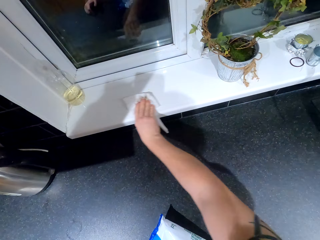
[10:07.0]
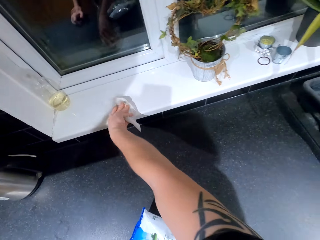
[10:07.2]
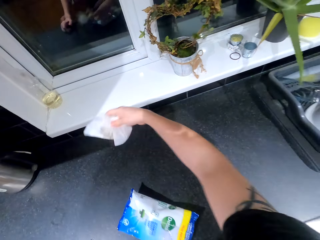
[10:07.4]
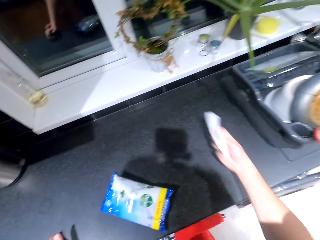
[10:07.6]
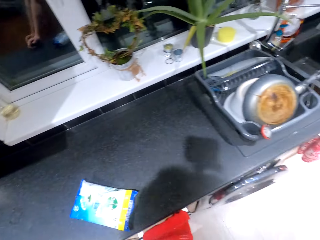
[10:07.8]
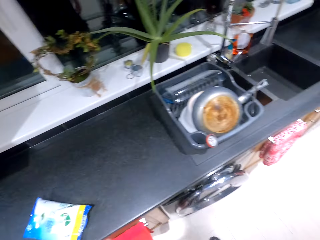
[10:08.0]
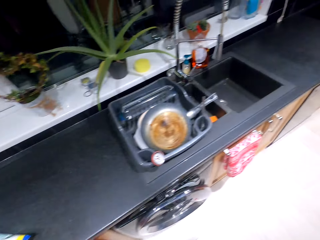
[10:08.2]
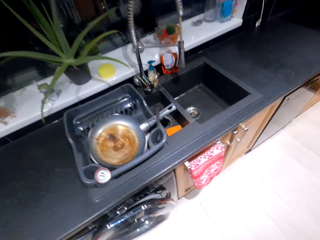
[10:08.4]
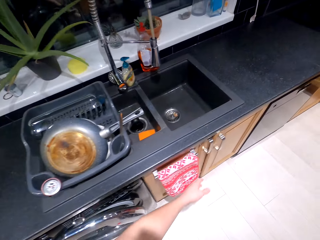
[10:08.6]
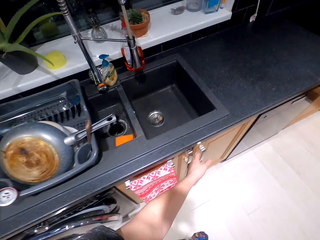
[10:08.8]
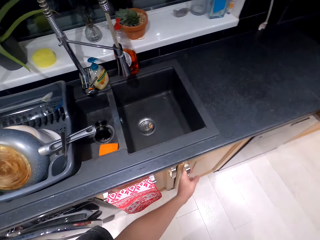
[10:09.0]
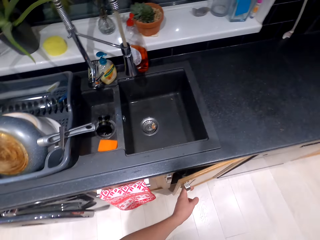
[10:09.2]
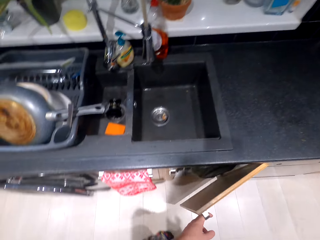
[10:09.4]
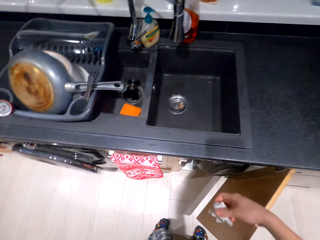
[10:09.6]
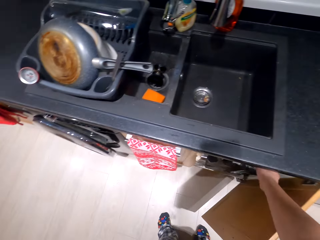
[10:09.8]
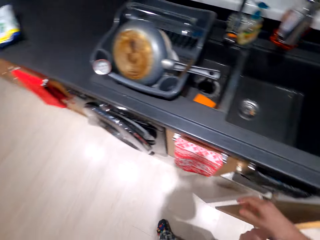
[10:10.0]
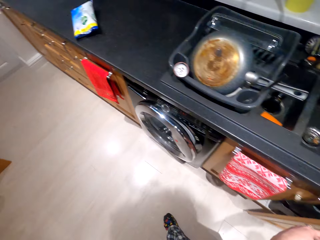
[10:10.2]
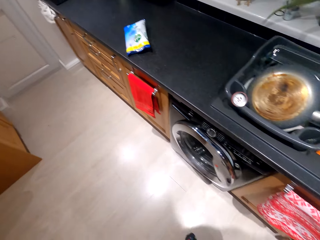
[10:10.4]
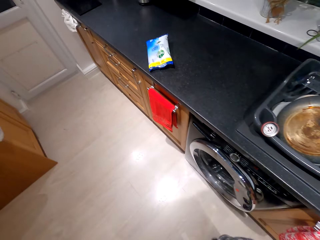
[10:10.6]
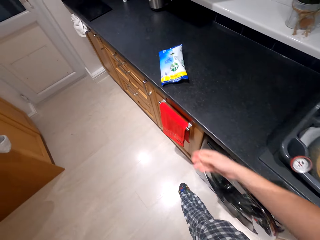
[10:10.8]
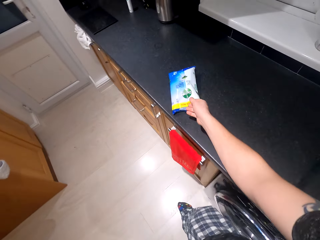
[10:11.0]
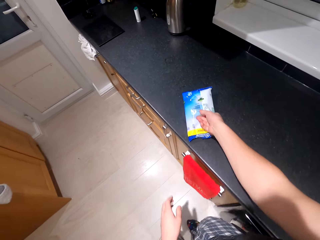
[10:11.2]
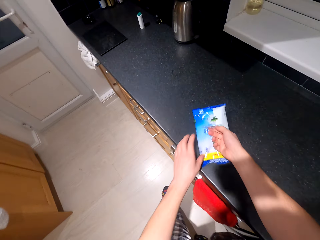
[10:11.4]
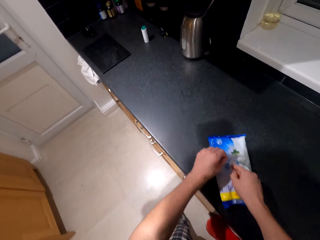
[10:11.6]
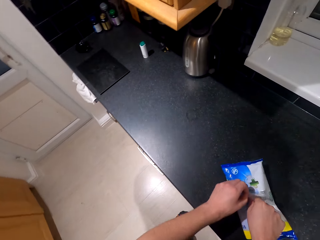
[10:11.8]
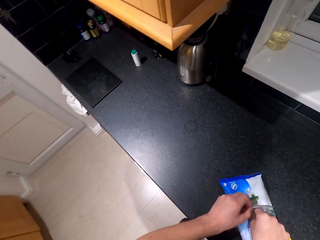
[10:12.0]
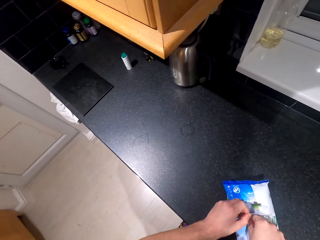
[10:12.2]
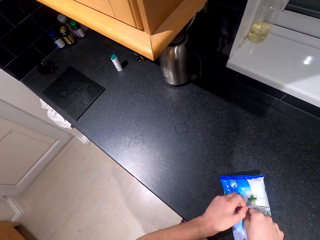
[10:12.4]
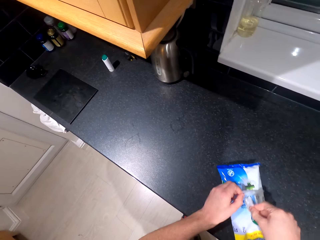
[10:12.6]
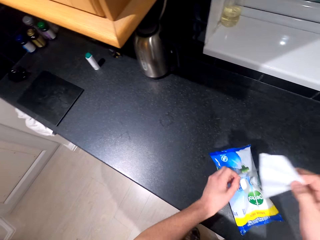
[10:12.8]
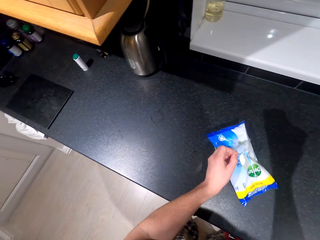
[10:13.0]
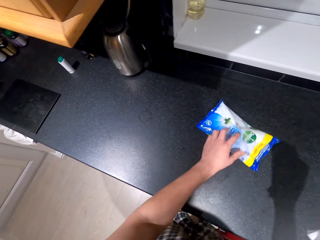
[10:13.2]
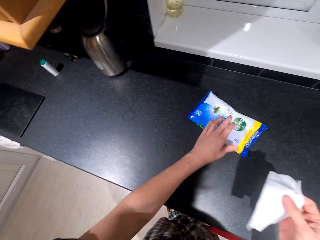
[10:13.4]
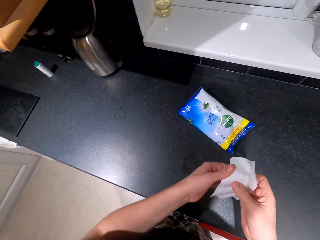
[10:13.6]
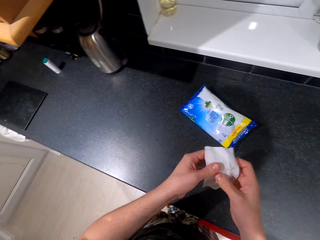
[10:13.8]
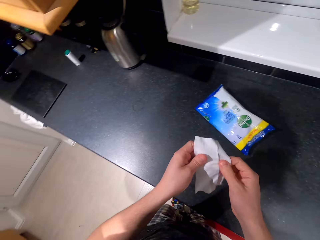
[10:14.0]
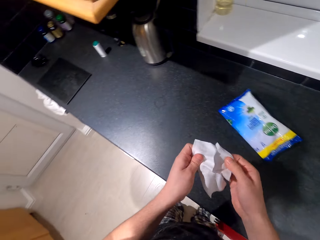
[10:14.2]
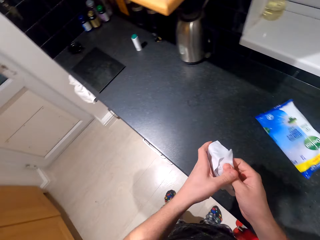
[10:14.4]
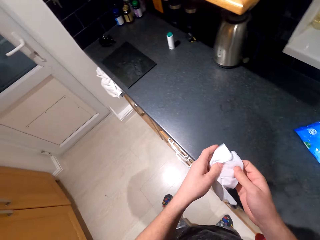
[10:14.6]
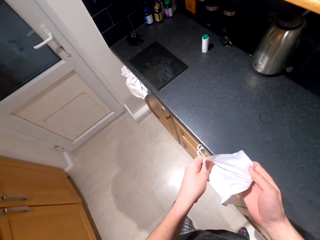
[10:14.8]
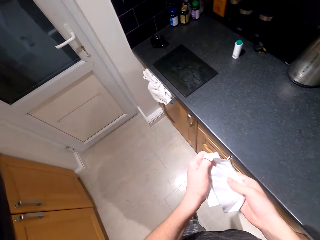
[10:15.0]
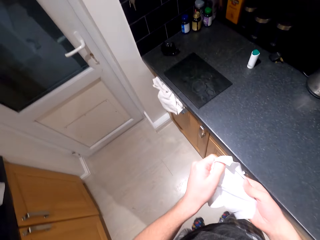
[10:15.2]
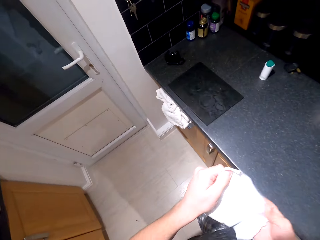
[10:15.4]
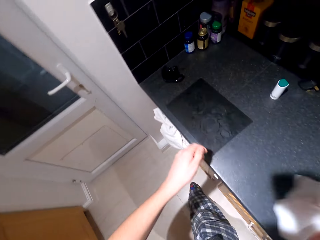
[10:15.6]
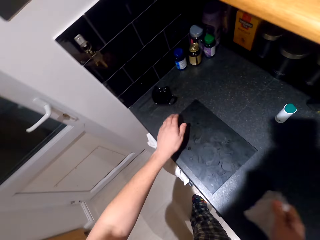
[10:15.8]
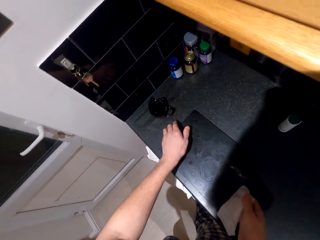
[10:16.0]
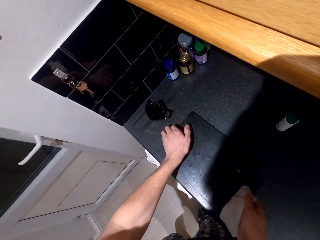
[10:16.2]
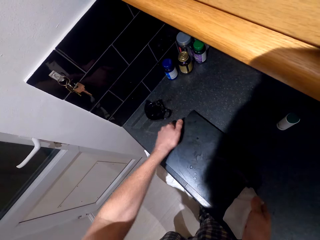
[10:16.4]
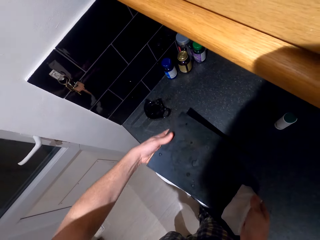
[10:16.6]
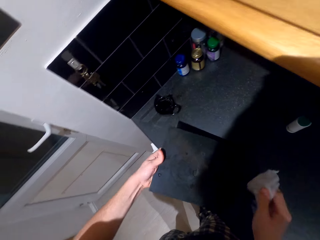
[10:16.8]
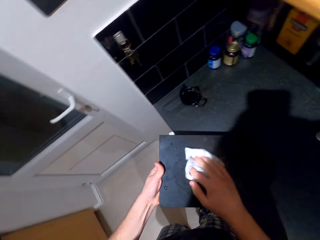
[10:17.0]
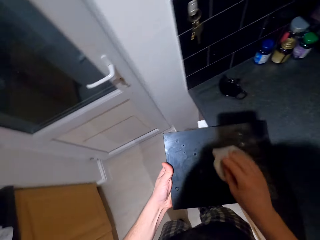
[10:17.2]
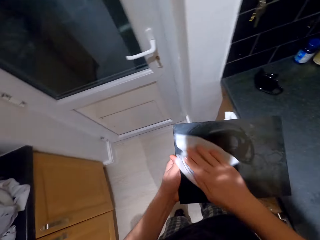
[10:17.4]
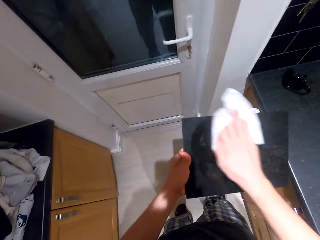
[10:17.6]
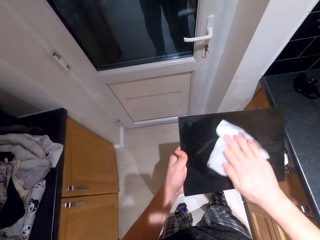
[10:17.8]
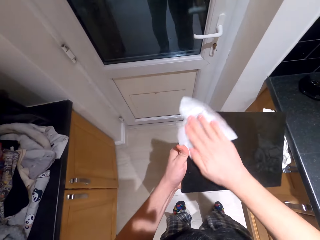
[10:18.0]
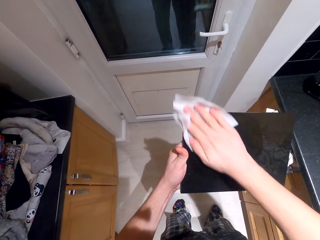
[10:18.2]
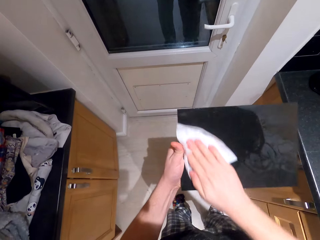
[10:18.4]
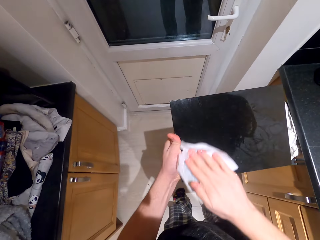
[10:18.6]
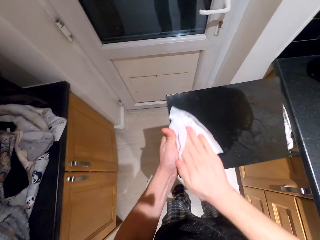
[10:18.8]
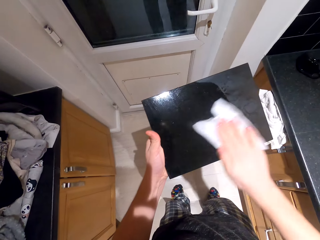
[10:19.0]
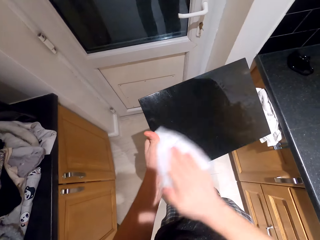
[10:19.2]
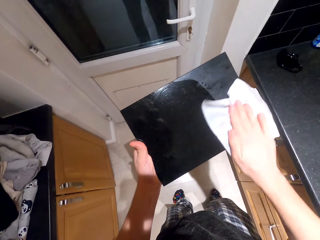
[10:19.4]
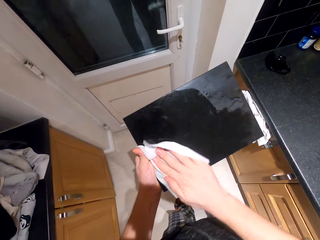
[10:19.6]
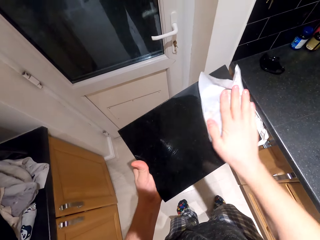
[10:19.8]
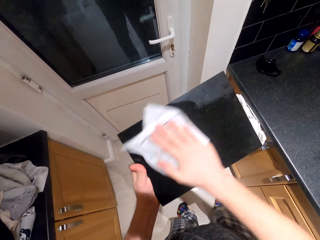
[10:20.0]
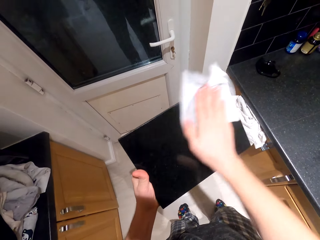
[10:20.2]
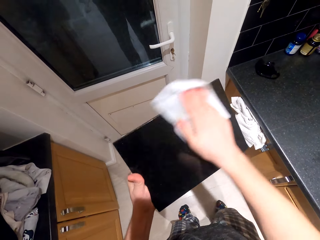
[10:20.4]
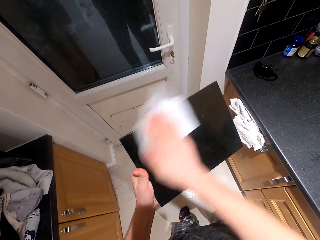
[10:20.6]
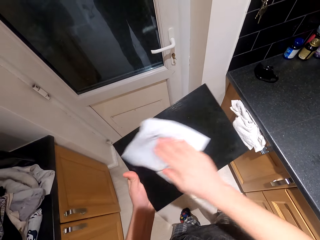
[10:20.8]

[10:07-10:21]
The camera wearer opens the cupboard. They put the surface wipes to the cupboard, close the cupboard, and pick the surface wipes. They wipe the metallic chopping board.

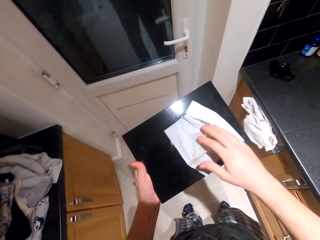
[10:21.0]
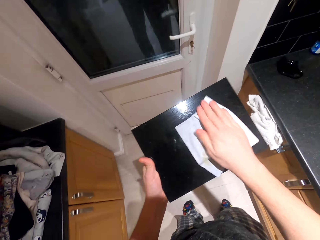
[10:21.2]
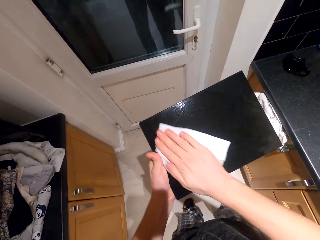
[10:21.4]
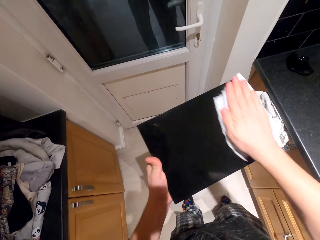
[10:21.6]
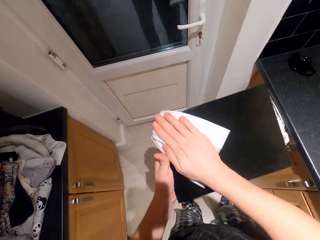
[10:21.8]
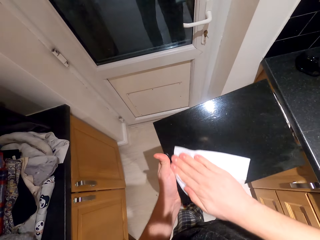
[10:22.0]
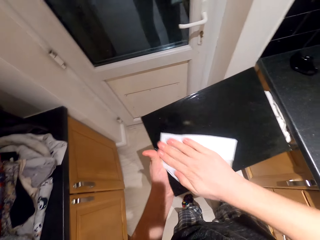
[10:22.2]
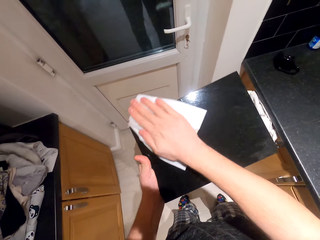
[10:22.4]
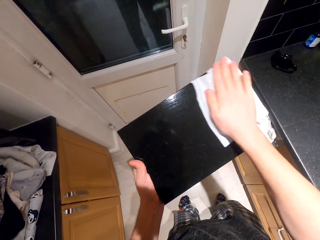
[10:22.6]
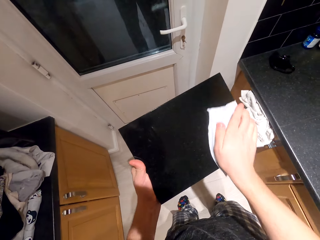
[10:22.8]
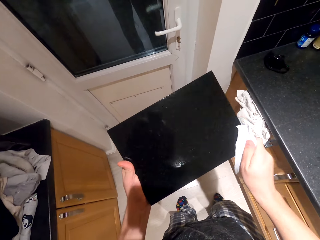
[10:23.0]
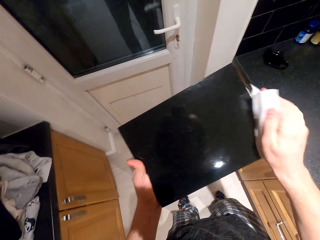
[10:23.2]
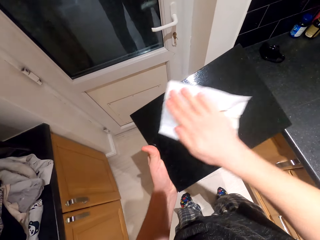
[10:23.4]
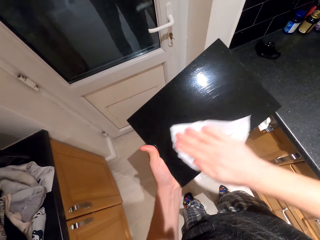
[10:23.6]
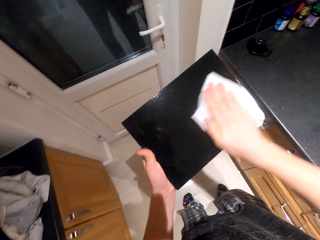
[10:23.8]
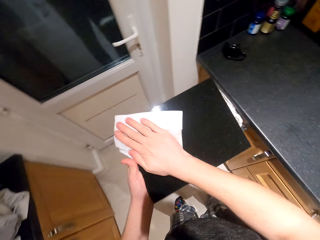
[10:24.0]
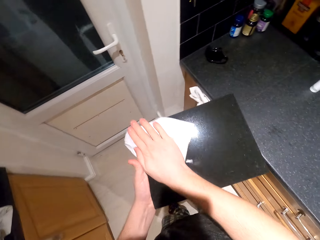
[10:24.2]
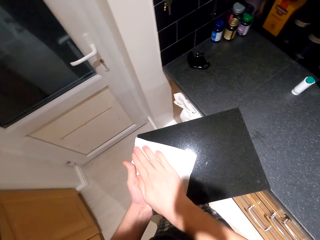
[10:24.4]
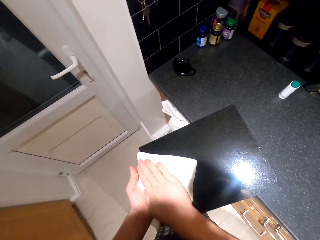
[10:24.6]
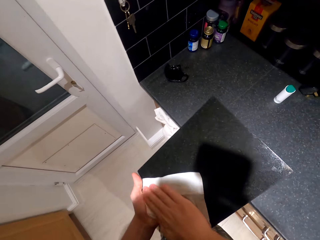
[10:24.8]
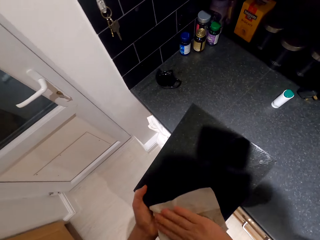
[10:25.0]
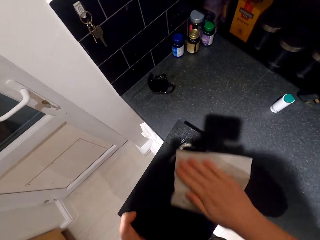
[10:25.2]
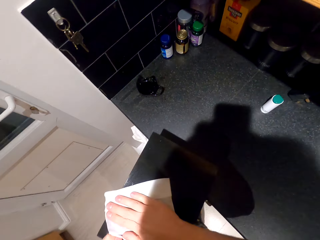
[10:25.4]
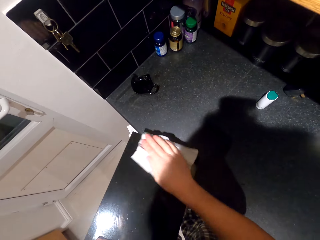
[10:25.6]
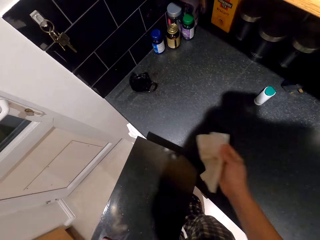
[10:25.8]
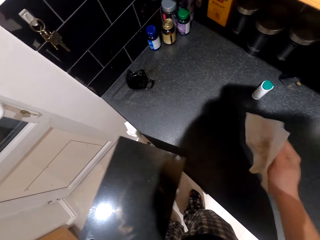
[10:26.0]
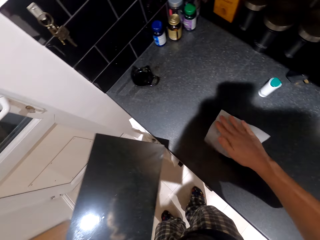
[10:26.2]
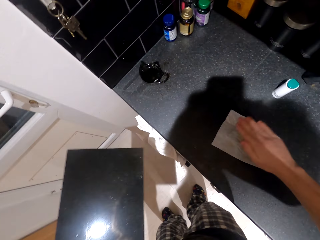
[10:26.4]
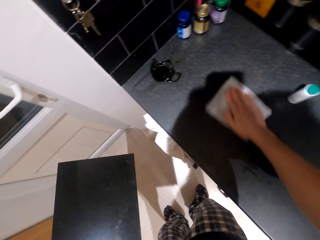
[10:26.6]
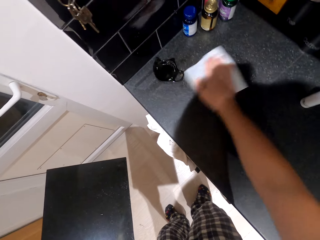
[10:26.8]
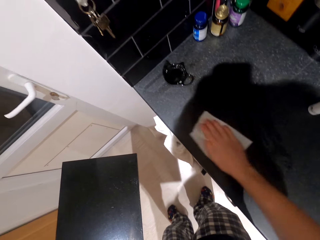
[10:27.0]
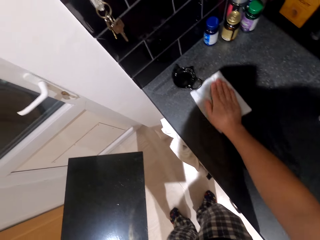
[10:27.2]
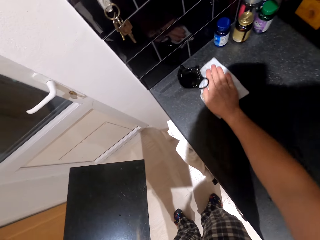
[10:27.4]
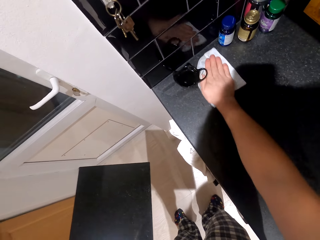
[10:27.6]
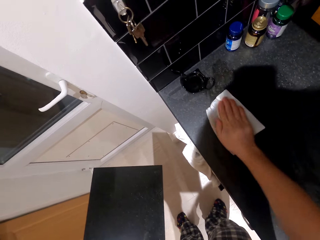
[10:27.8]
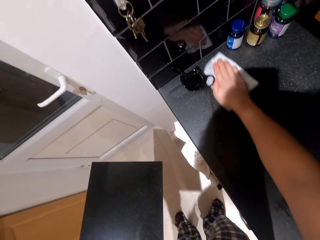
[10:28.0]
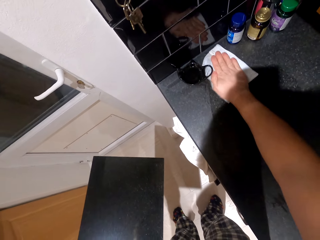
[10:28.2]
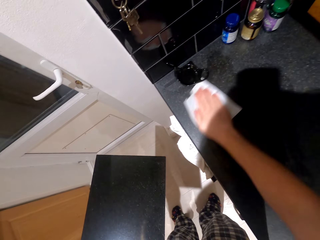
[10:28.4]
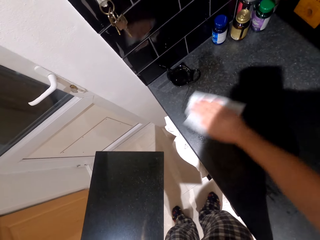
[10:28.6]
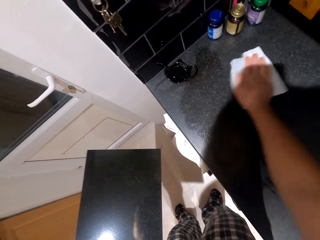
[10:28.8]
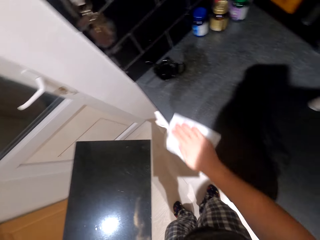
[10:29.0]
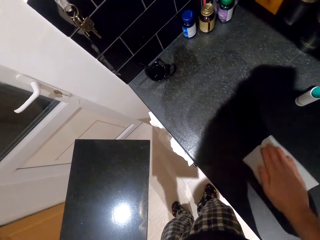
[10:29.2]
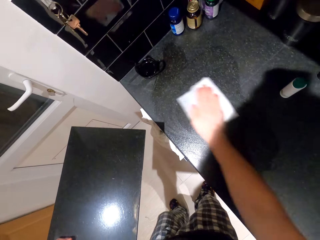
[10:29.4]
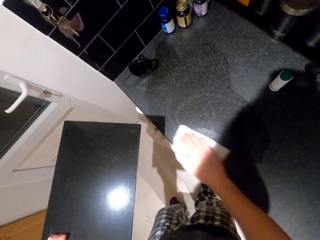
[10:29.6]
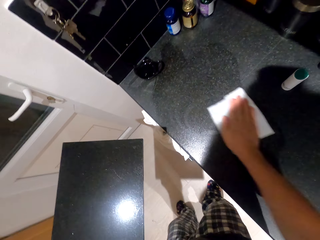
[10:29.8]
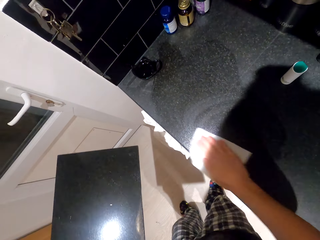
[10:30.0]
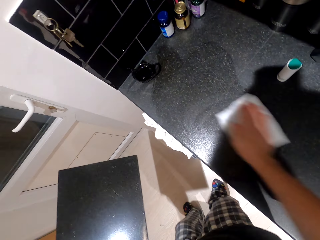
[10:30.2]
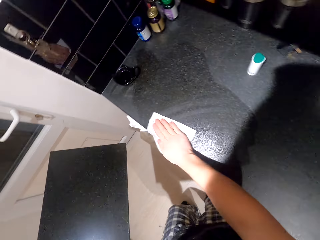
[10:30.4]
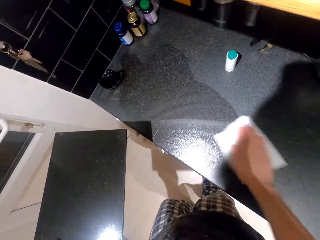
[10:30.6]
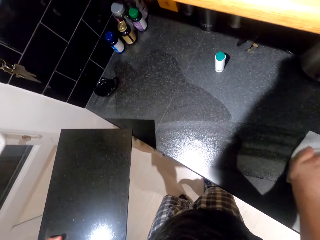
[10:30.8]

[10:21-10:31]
The camera wearer wipes the sink table.
